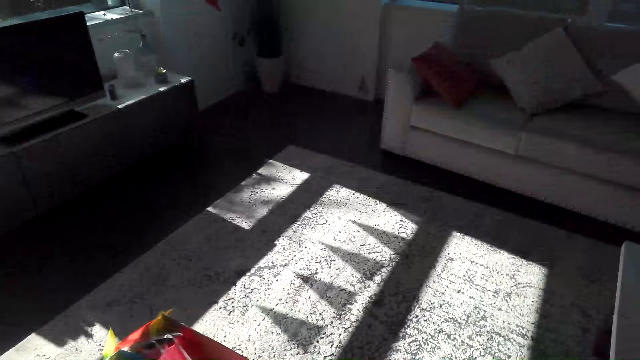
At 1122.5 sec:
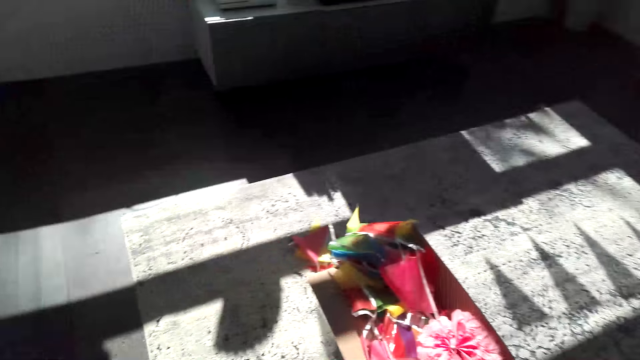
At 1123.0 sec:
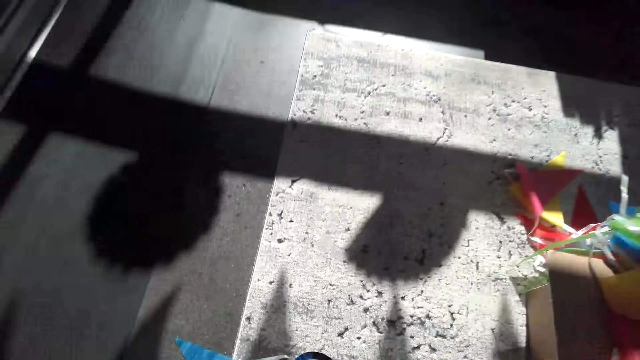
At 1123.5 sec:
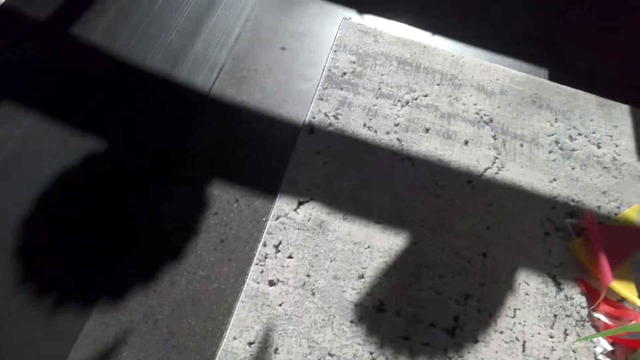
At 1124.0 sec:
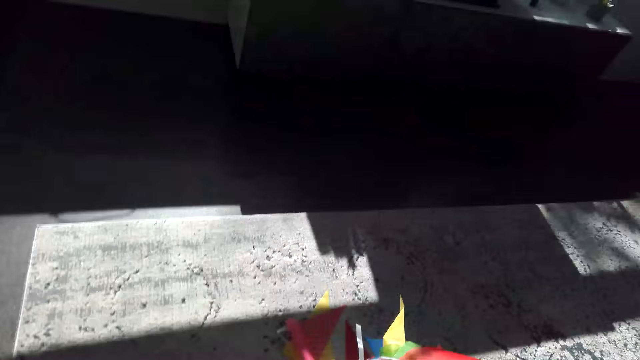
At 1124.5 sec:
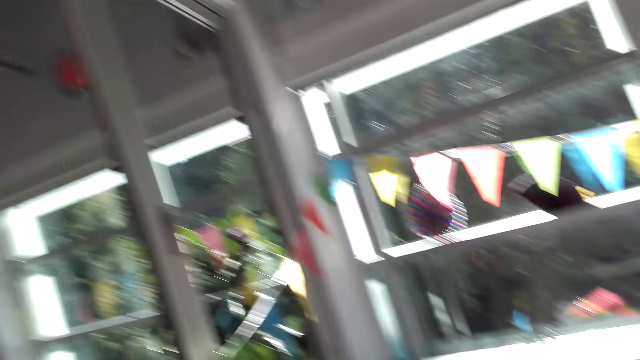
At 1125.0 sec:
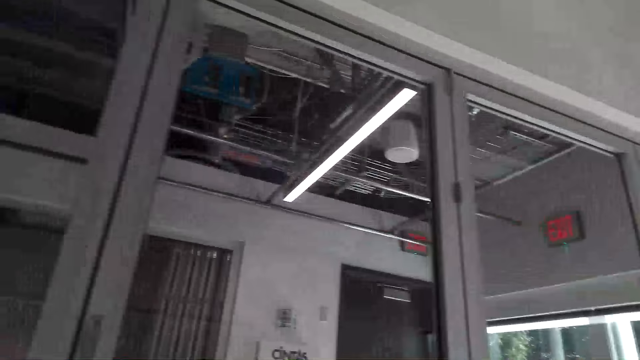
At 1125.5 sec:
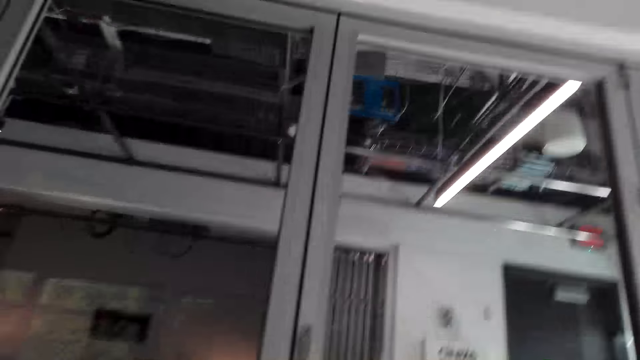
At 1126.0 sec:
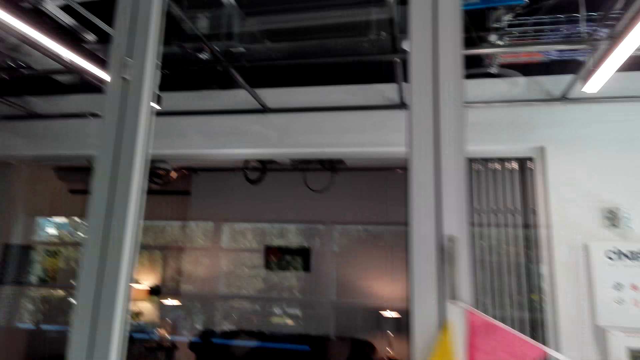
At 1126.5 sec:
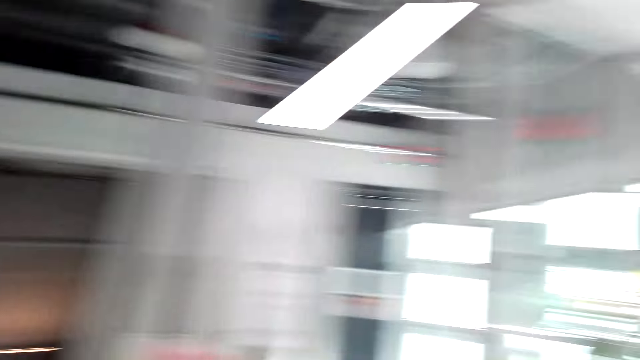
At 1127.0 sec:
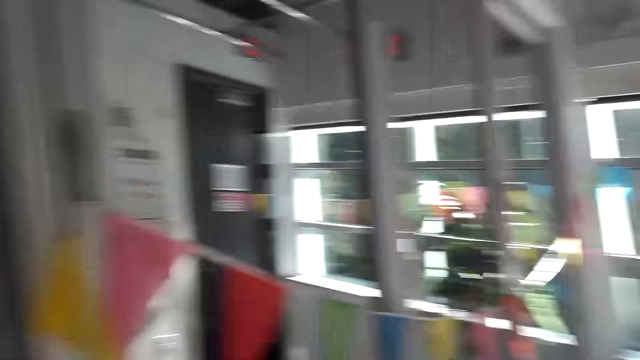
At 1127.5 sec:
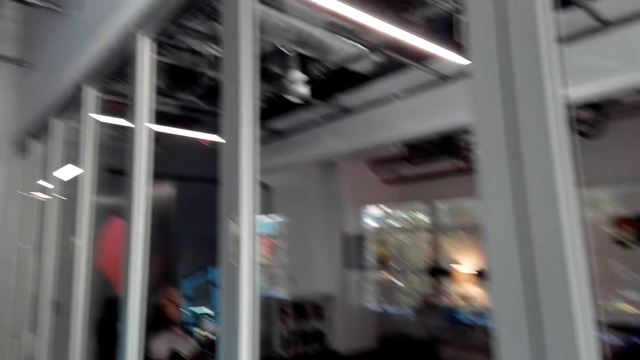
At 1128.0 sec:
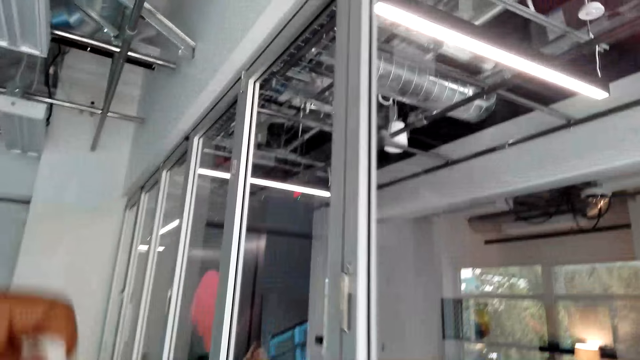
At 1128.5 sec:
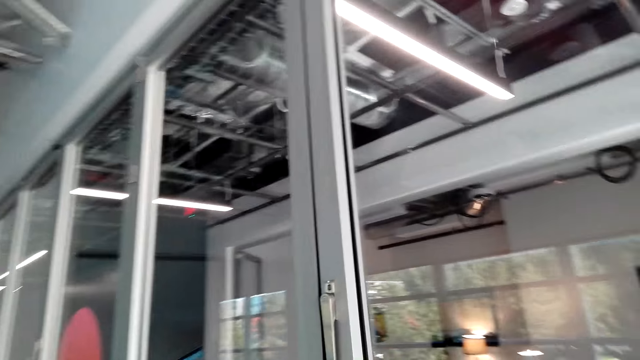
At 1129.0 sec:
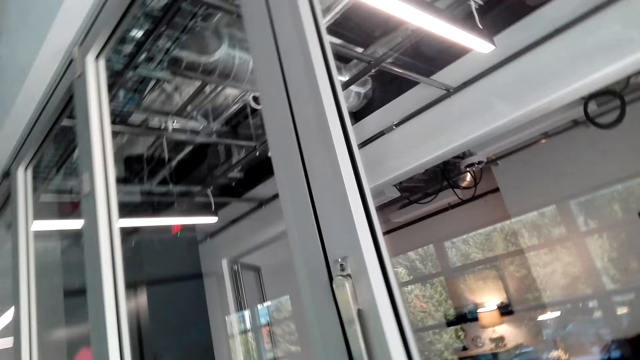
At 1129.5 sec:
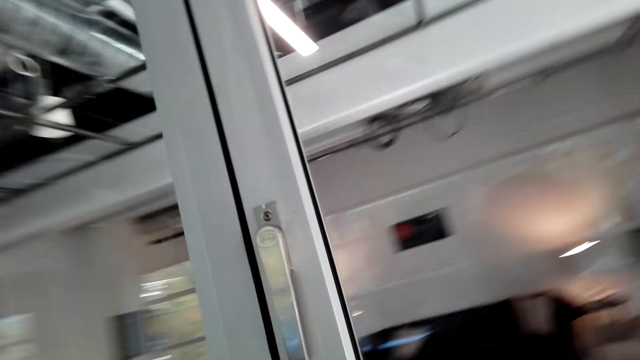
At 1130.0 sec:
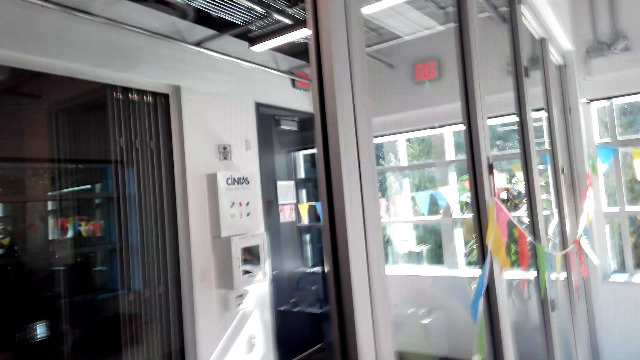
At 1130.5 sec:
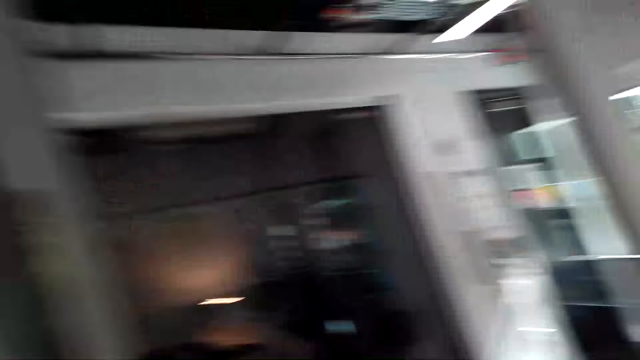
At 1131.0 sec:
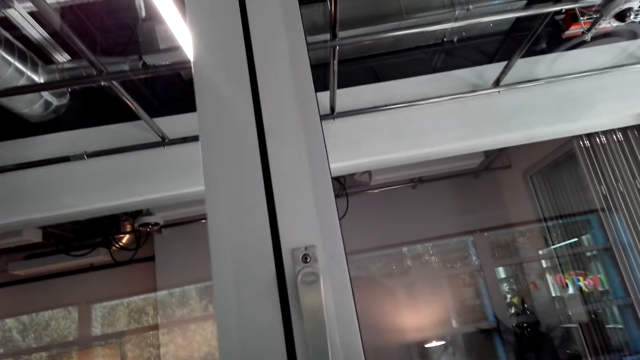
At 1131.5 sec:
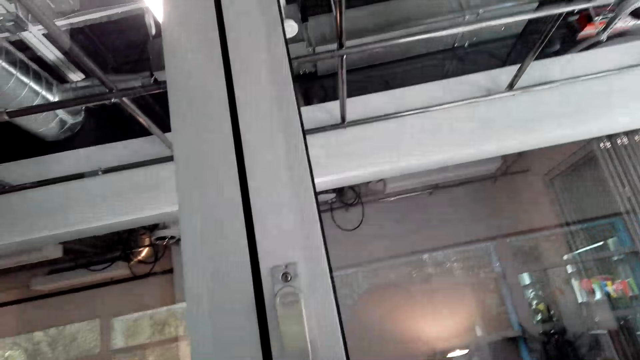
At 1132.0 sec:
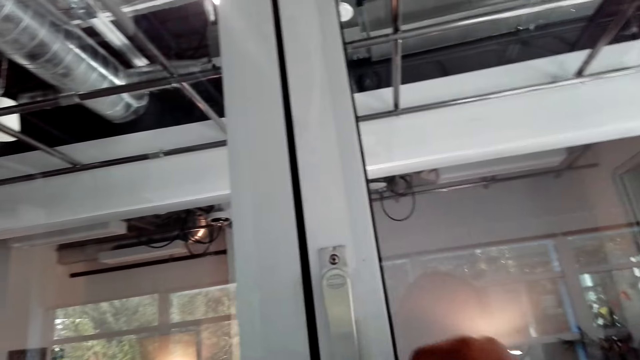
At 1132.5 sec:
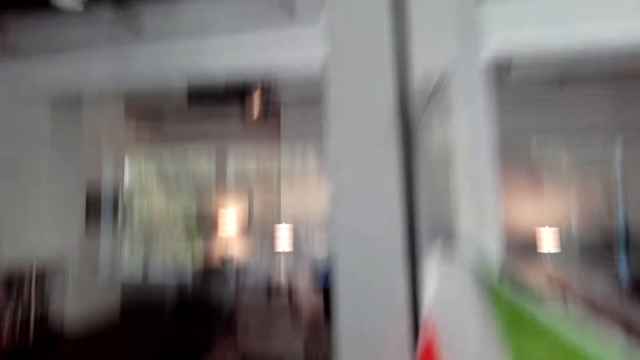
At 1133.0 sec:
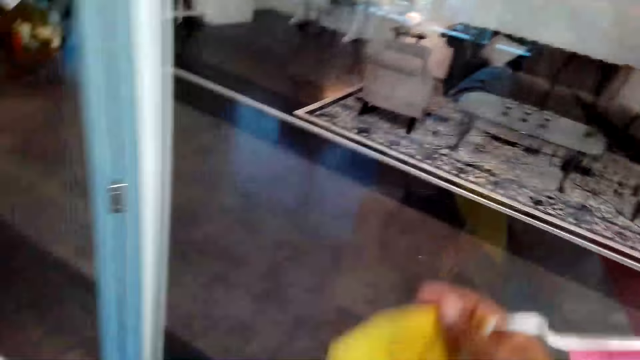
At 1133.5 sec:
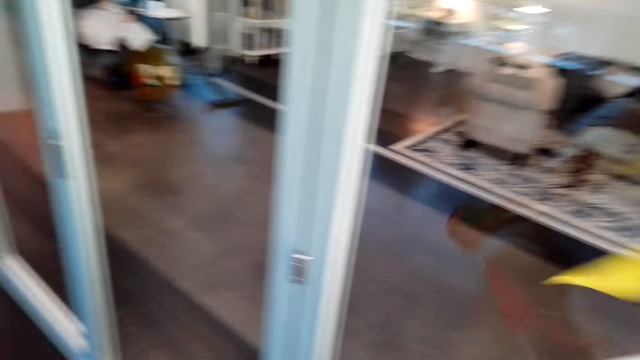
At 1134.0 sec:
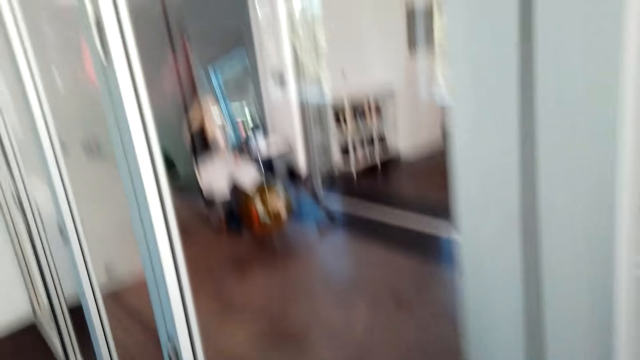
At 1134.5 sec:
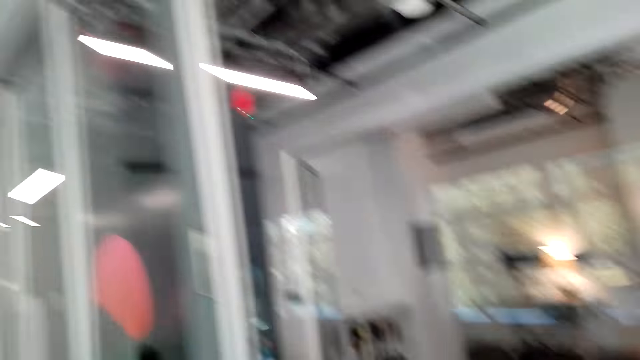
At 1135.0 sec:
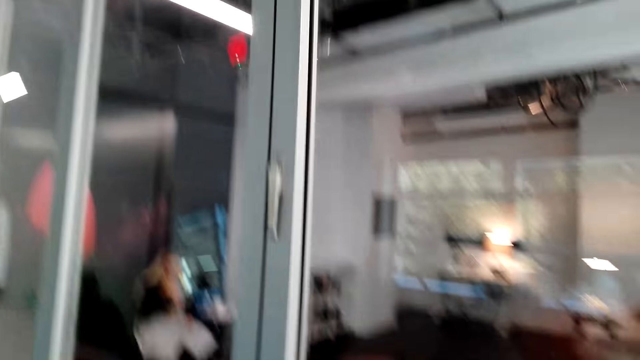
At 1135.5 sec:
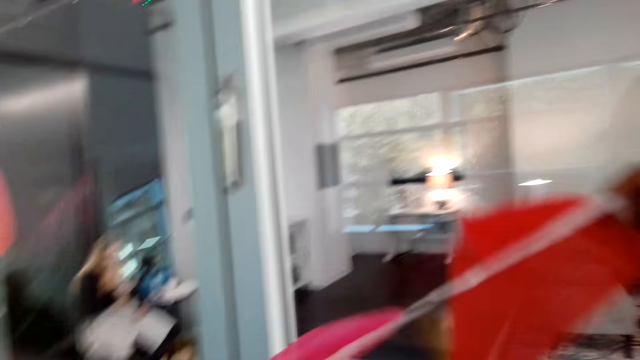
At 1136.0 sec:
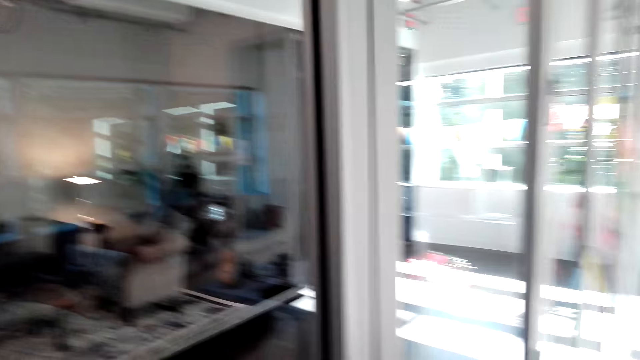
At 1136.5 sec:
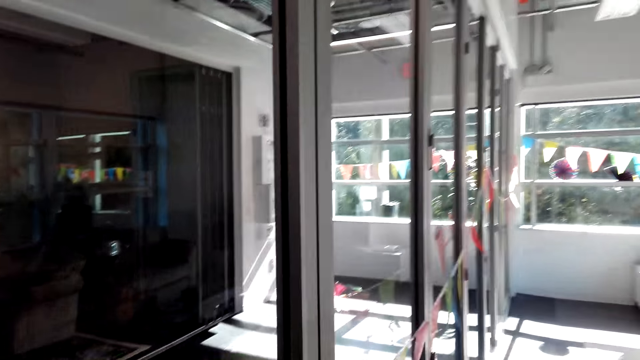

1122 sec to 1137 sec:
The camera wearer holds the decorating flowers. He walks around the room. He puts the decorating flowers on the door frame. He holds a cloth with his hand.

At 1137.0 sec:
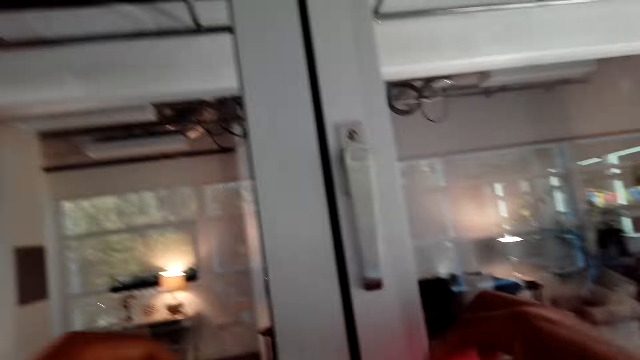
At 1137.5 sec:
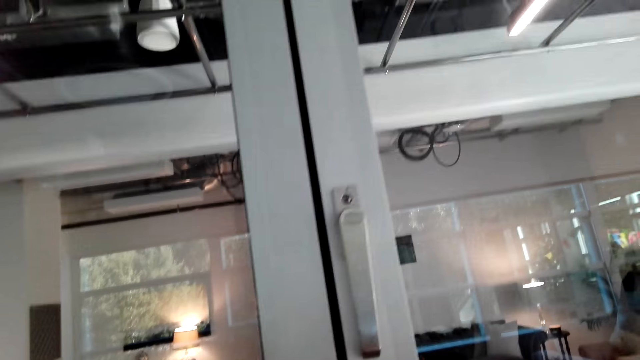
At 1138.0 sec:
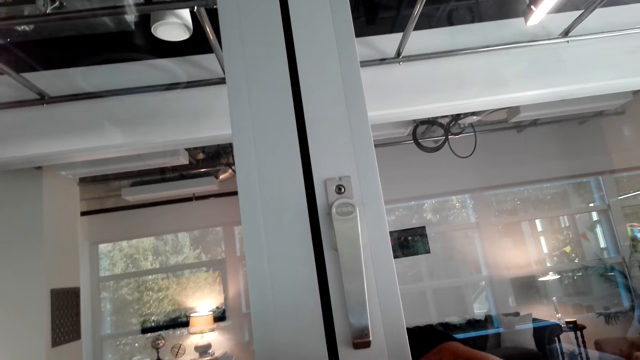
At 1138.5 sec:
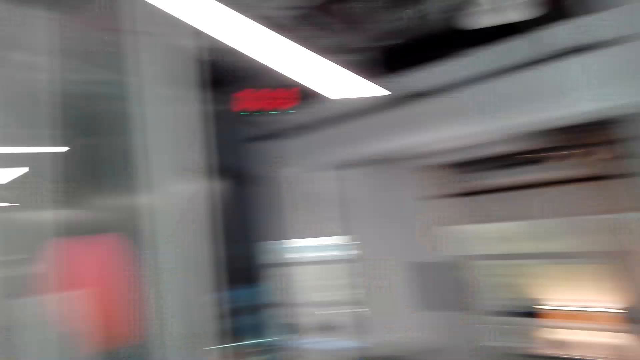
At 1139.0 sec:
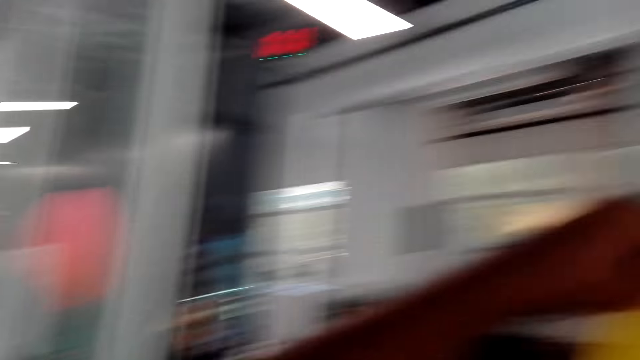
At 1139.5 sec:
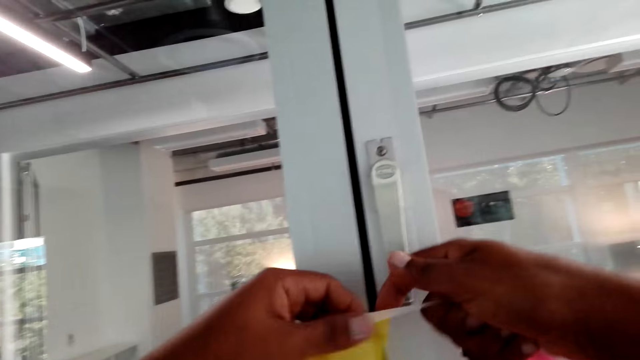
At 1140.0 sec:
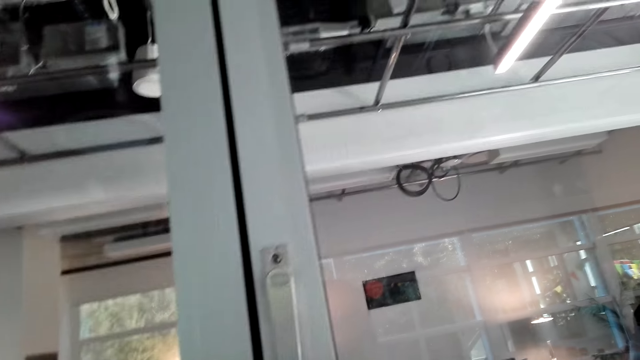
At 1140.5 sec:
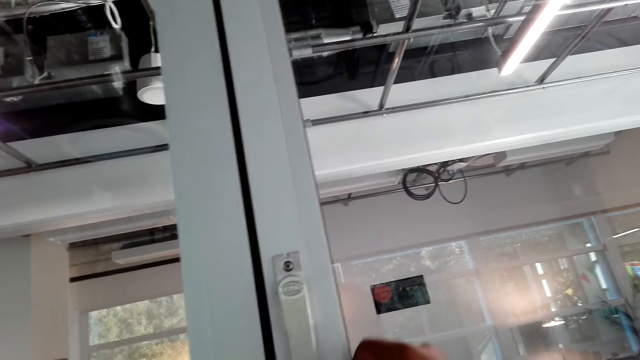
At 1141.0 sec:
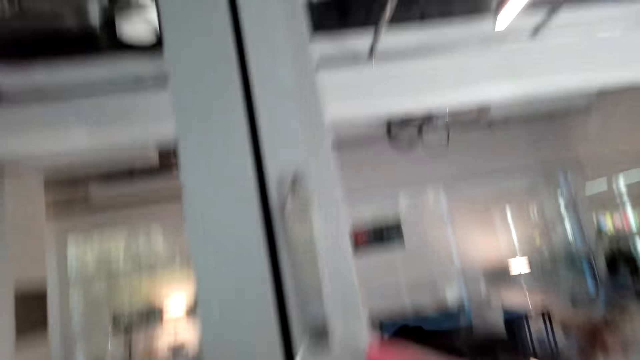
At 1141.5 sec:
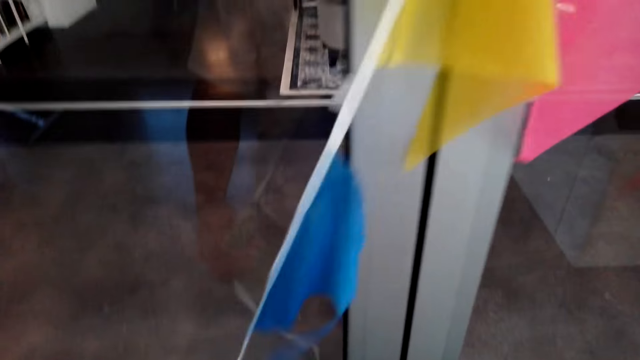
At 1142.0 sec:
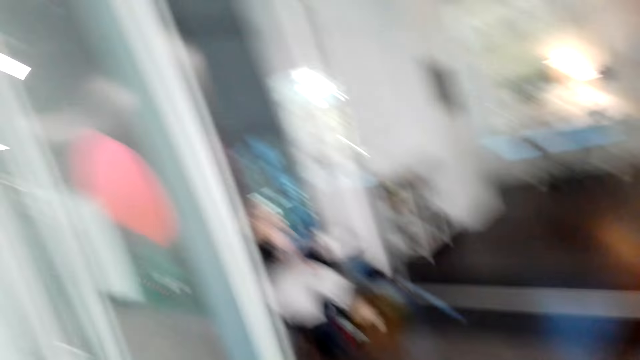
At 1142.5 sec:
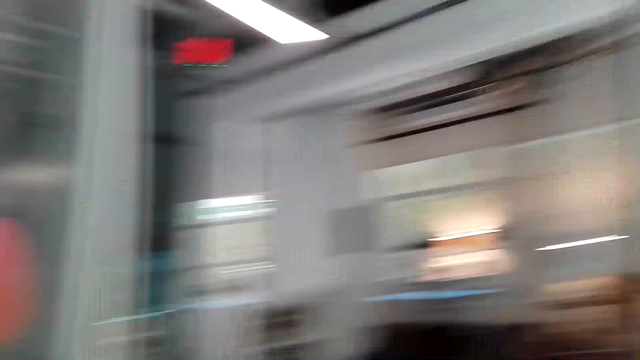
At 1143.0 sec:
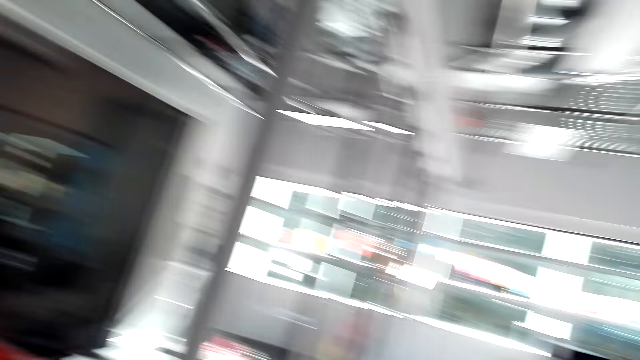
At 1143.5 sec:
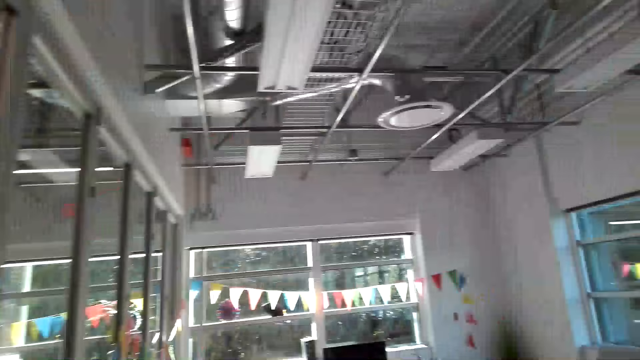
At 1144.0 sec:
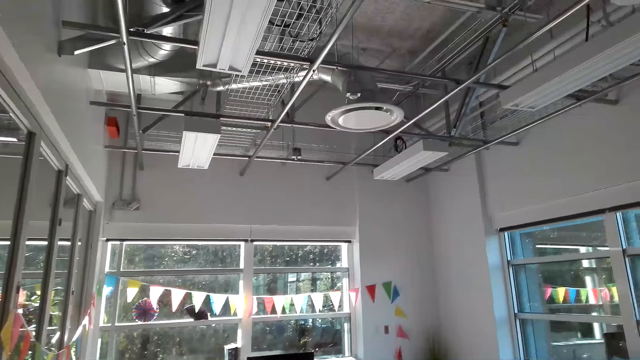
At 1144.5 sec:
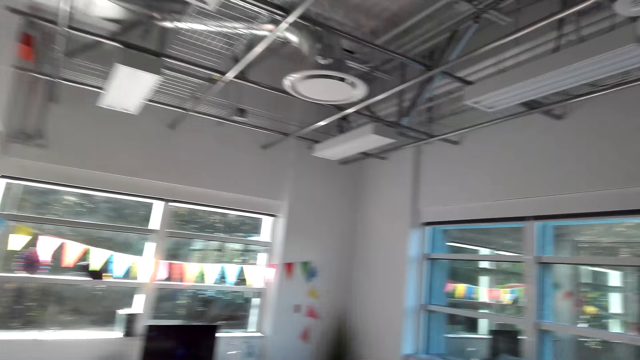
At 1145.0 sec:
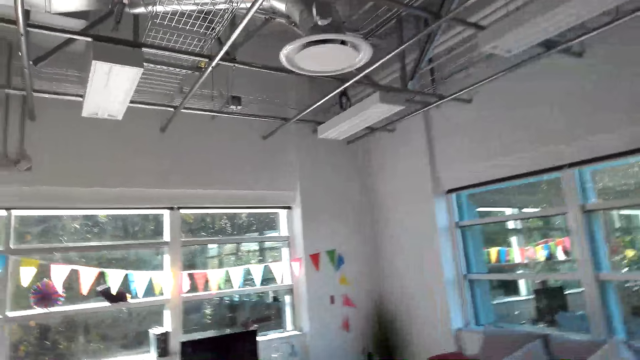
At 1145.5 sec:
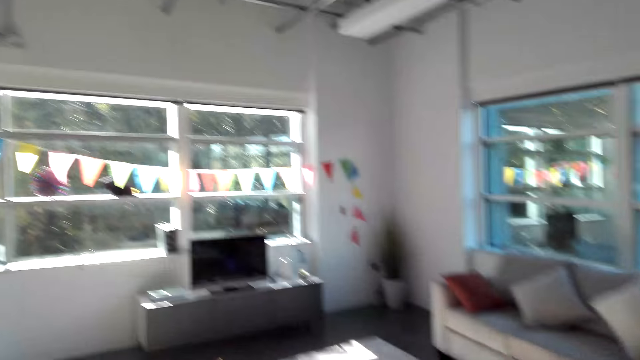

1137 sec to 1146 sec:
The camera wearer aligns a seal tape on the door knob. They walk around the room.
